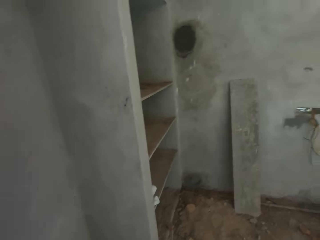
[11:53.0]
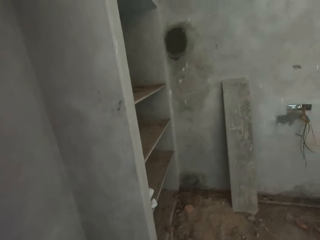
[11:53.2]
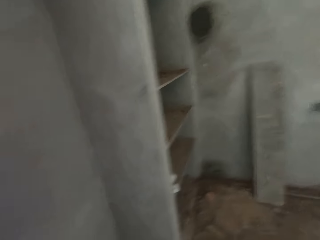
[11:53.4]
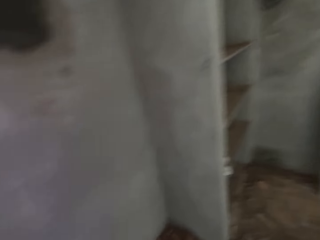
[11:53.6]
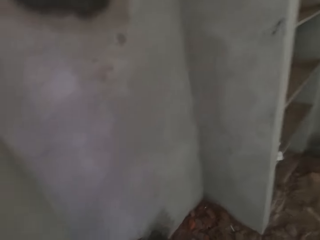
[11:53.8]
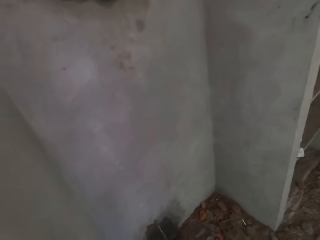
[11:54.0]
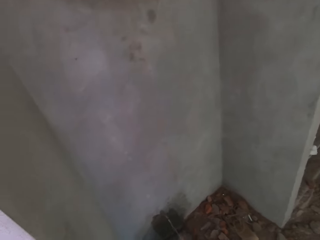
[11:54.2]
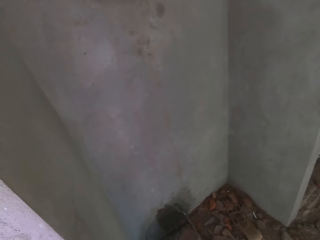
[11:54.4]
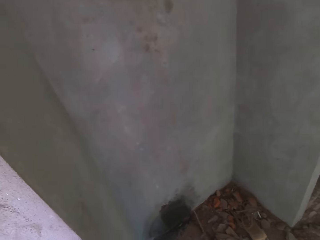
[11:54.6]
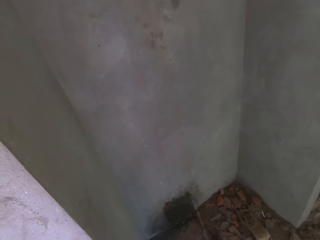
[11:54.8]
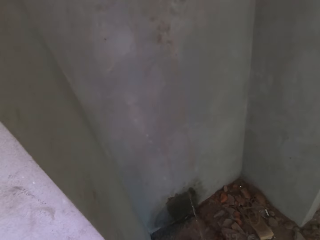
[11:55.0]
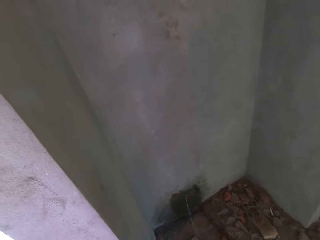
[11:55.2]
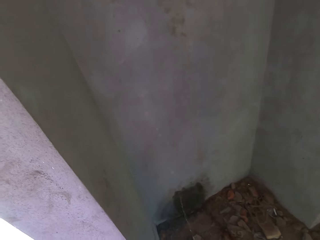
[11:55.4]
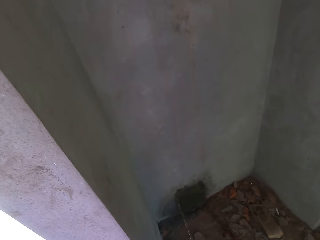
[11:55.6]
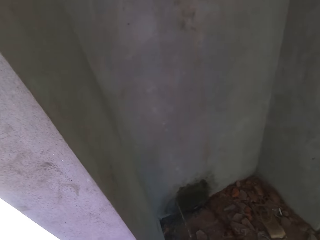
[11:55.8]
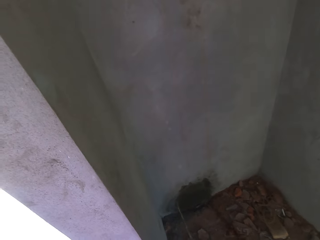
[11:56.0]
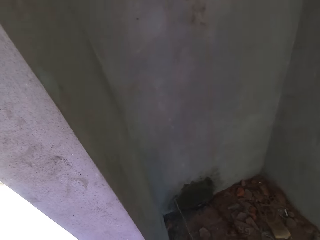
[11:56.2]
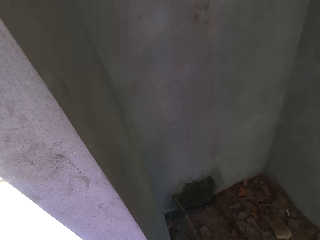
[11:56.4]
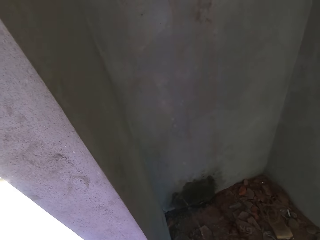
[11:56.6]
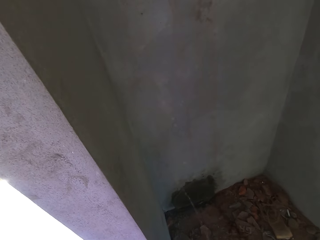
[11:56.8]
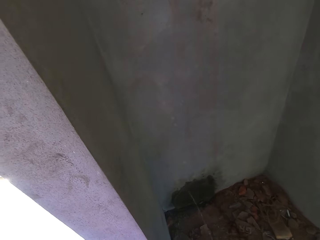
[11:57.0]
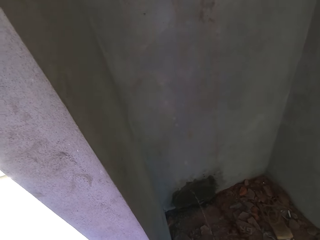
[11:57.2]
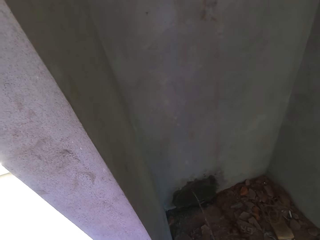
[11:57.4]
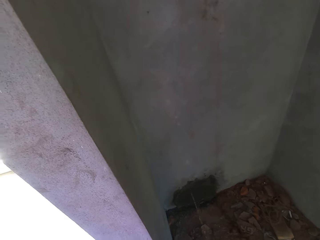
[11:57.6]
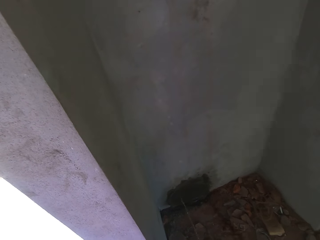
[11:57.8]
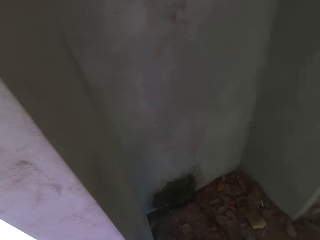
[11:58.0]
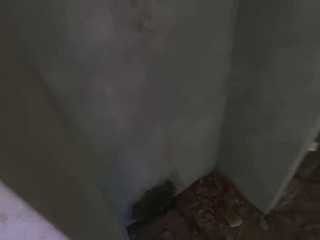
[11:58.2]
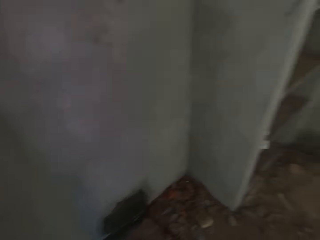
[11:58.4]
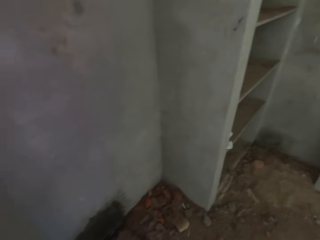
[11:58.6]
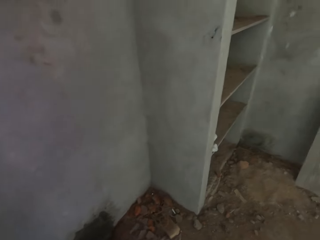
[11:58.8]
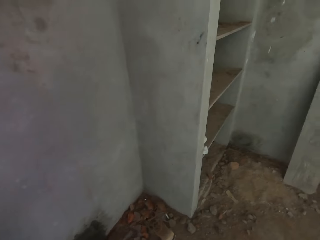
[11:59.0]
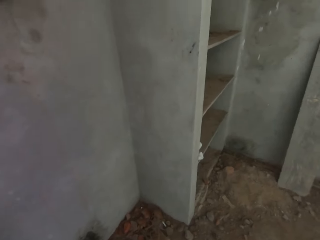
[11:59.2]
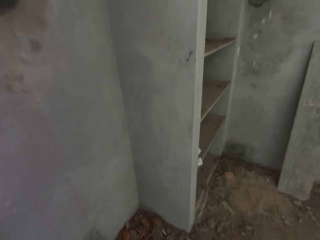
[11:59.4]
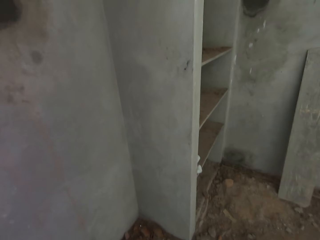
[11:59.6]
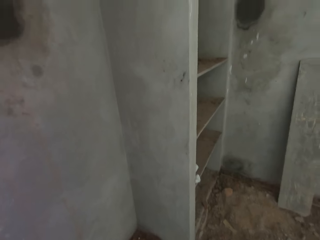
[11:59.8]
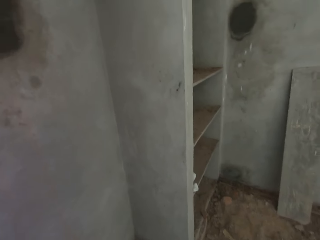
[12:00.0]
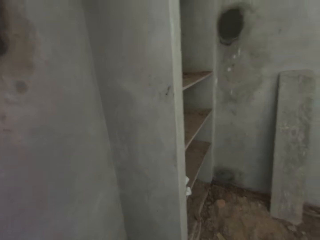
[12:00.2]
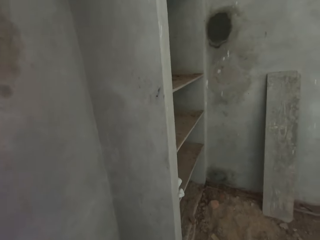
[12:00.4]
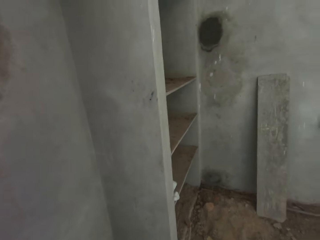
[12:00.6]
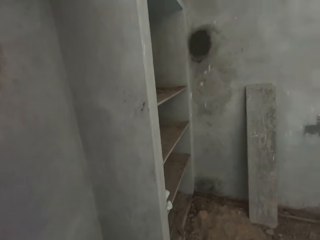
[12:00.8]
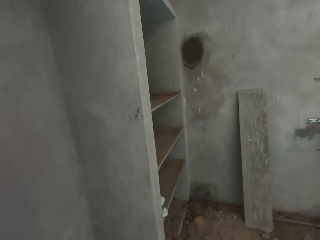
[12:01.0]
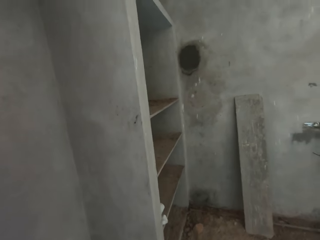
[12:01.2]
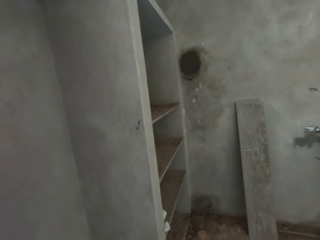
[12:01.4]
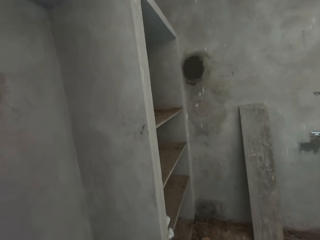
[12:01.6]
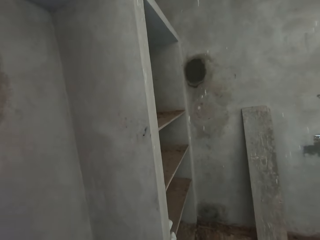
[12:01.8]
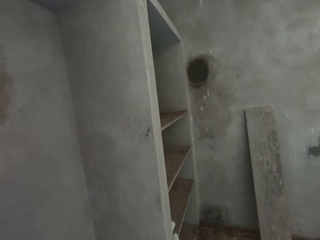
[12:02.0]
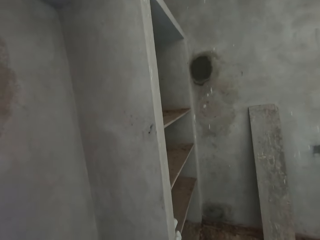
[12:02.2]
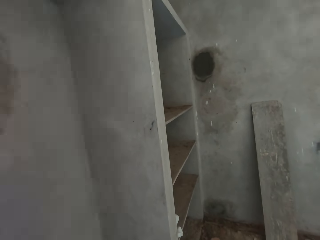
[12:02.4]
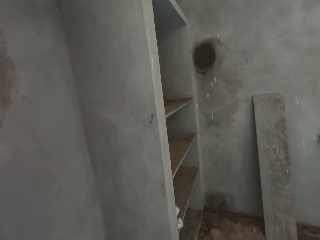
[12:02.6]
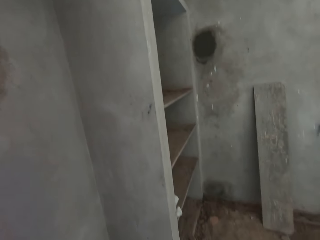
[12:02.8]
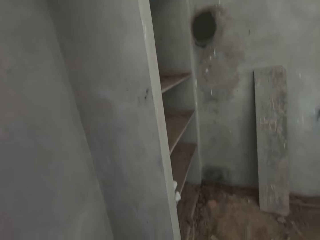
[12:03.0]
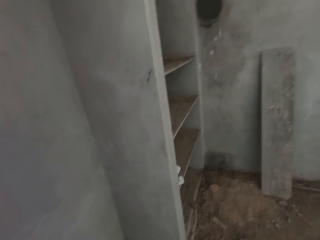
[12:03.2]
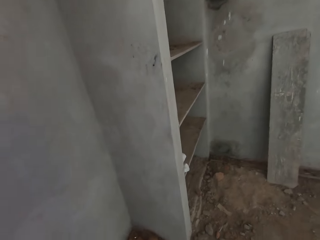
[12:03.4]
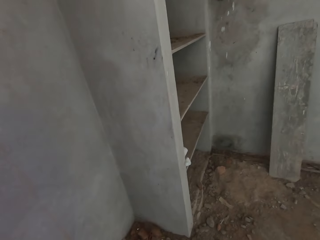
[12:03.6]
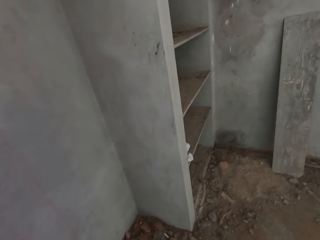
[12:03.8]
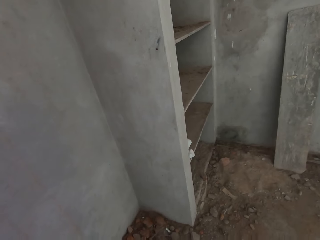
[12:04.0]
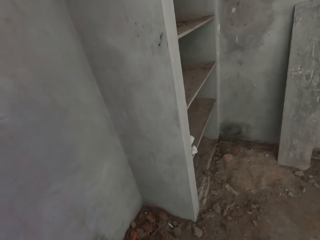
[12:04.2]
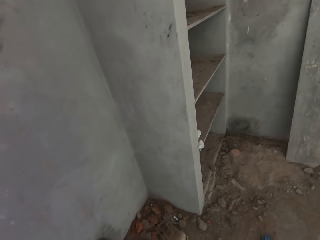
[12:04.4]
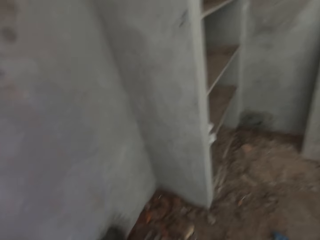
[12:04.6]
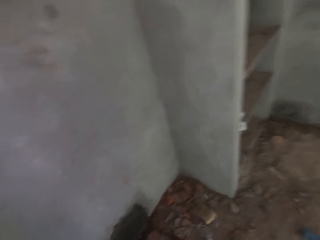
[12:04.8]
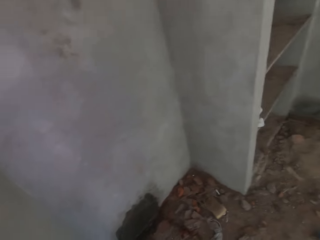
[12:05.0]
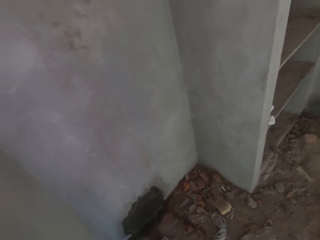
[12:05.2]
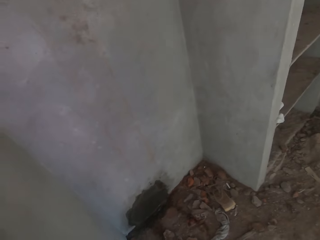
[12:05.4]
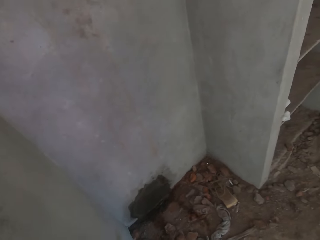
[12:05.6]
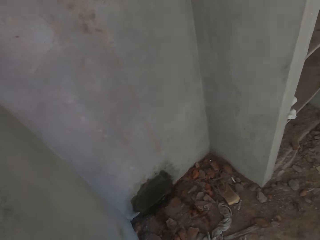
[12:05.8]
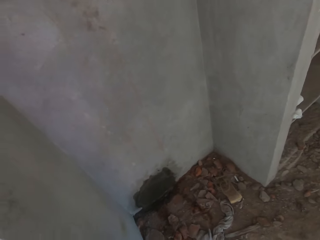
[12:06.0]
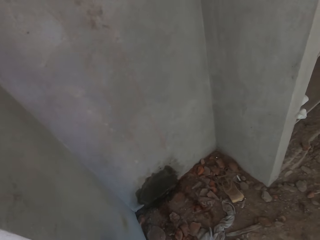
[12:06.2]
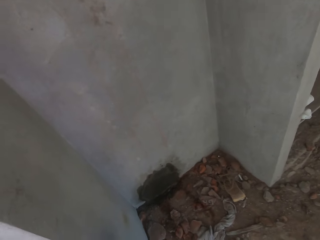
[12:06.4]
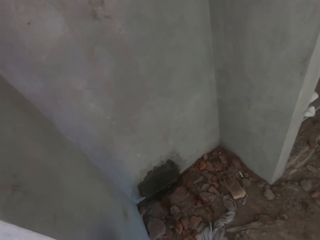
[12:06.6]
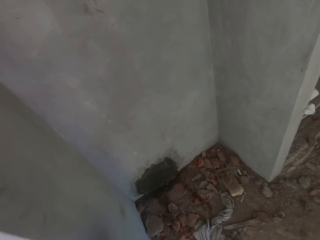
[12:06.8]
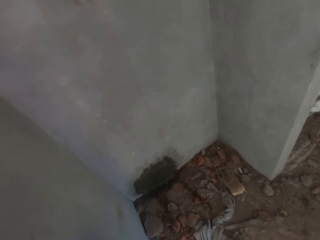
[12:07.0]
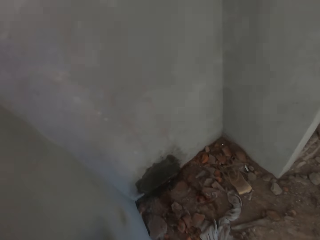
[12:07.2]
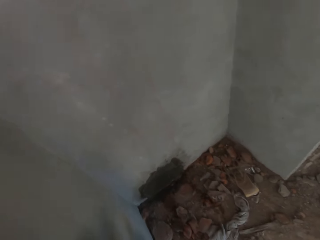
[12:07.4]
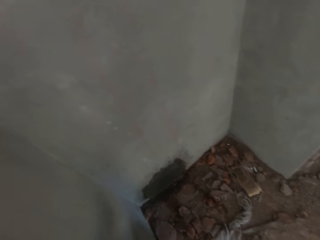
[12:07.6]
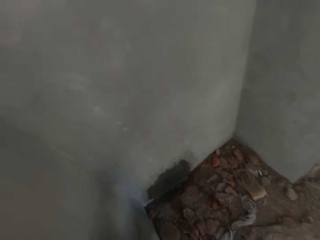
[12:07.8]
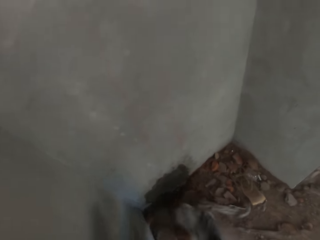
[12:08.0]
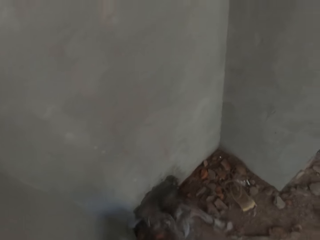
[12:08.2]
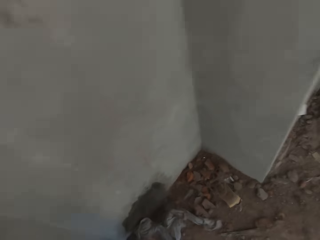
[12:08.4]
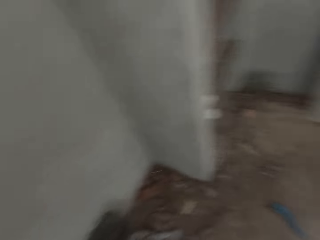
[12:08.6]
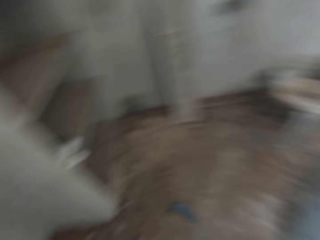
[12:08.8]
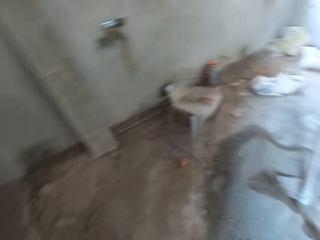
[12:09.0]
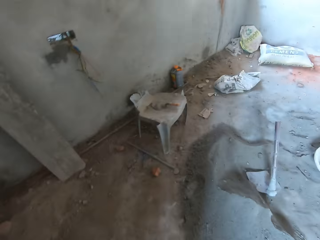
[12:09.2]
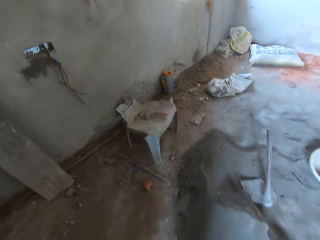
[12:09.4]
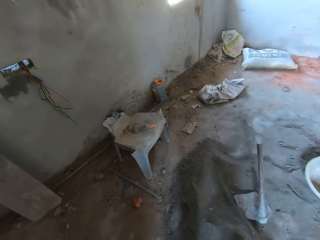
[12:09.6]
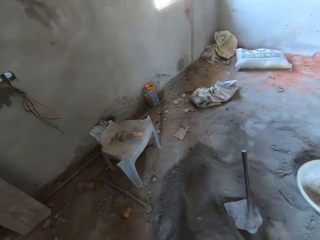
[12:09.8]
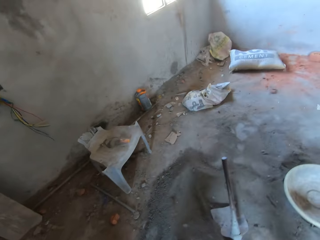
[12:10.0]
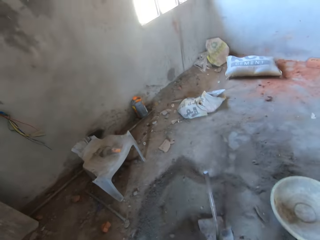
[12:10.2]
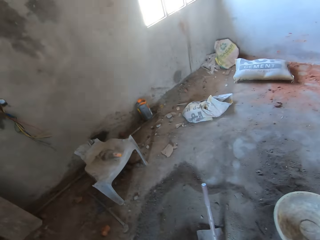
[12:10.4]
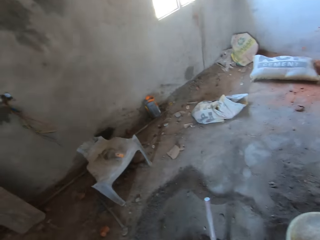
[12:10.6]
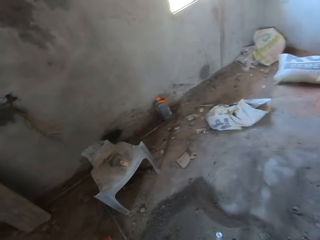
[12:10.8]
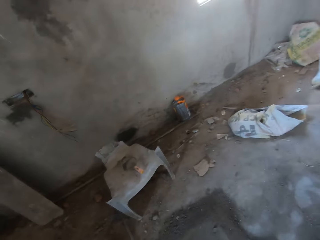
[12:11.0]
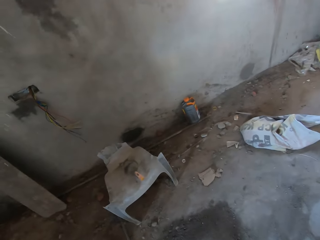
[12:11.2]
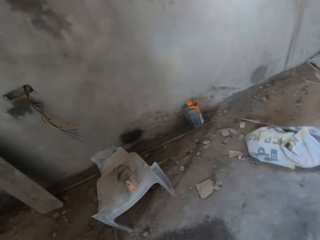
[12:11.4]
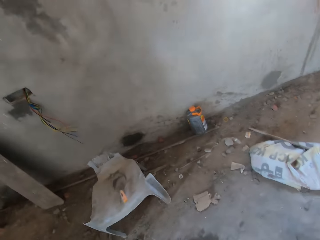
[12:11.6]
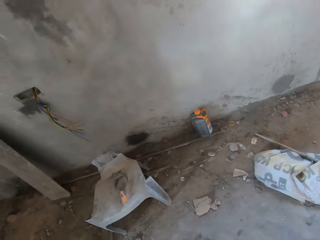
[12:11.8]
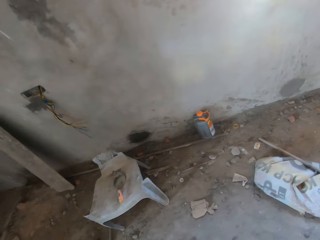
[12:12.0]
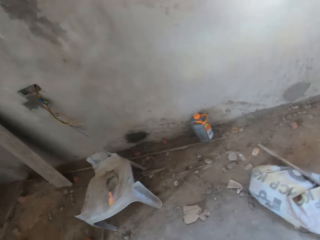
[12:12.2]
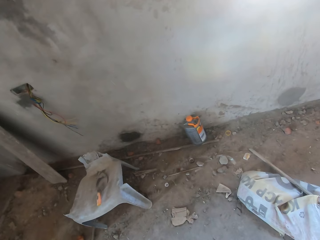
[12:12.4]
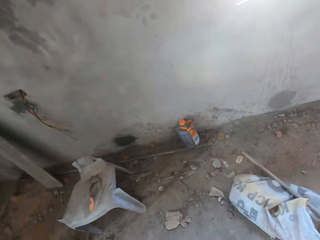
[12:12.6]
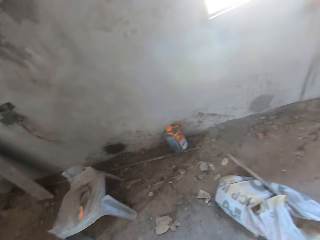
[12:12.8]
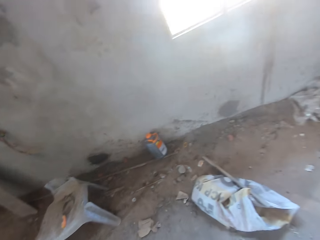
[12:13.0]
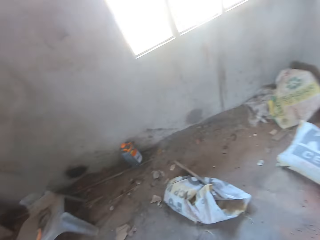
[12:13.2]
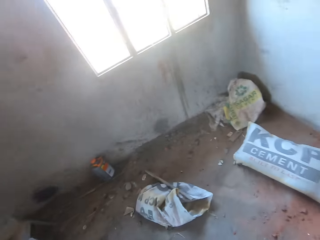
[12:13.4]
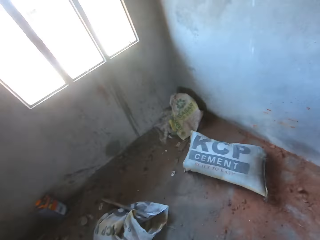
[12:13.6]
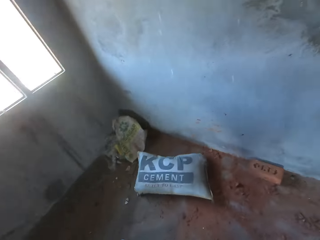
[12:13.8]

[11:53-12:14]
The camera wearer covers the urine with sand. They push a rug. They walk at a construction site.
